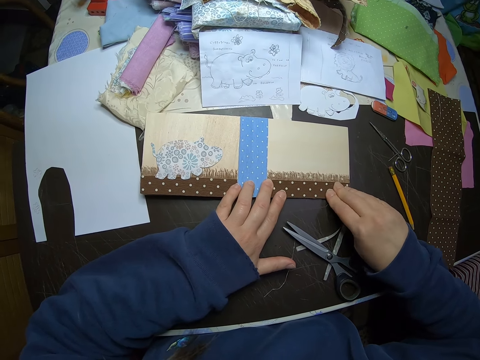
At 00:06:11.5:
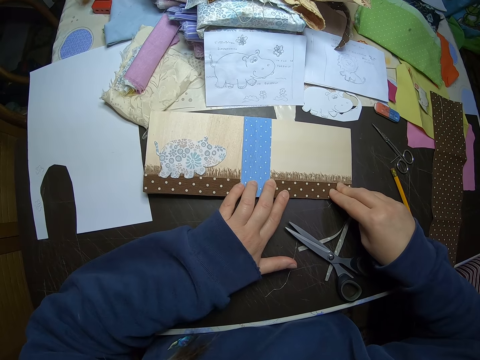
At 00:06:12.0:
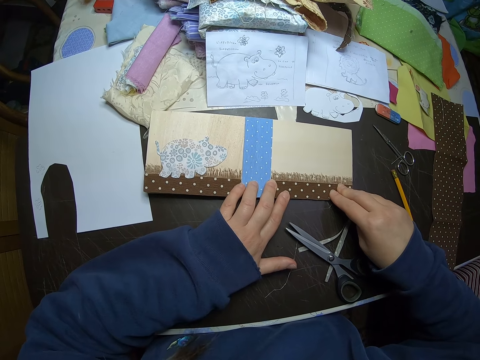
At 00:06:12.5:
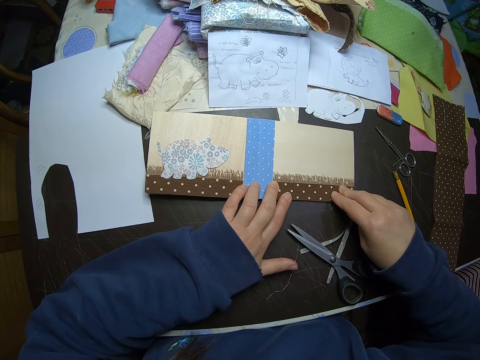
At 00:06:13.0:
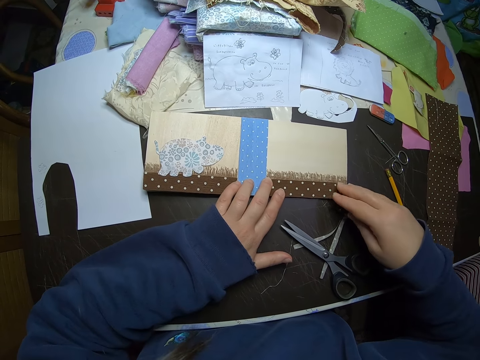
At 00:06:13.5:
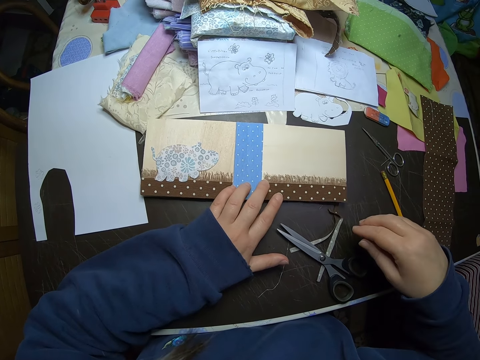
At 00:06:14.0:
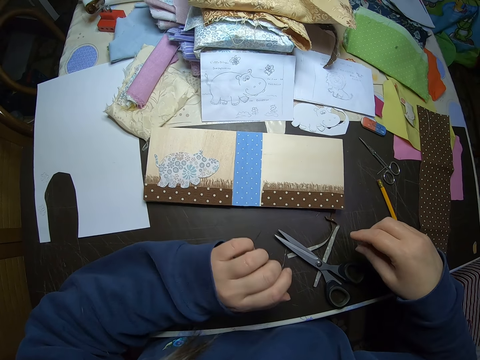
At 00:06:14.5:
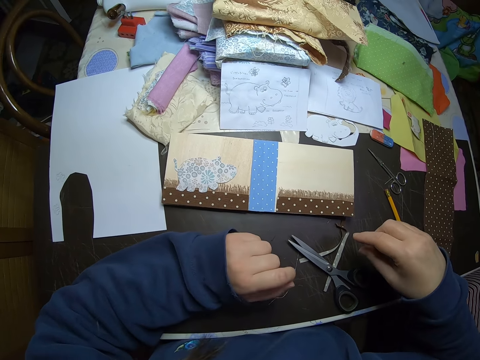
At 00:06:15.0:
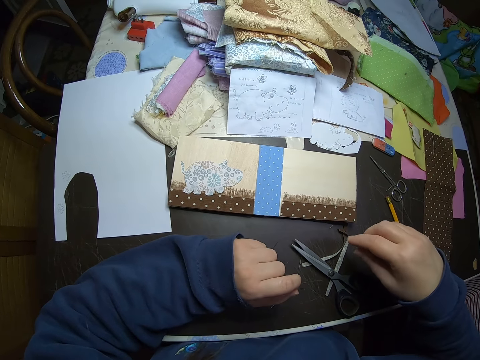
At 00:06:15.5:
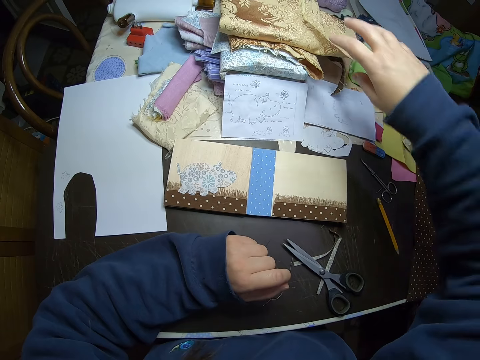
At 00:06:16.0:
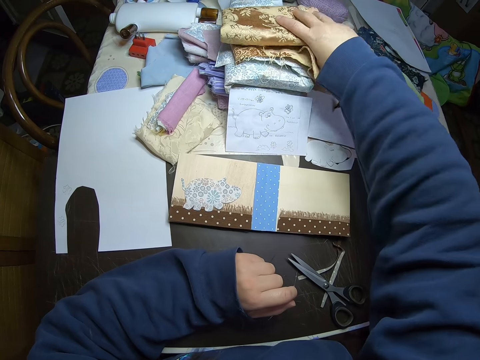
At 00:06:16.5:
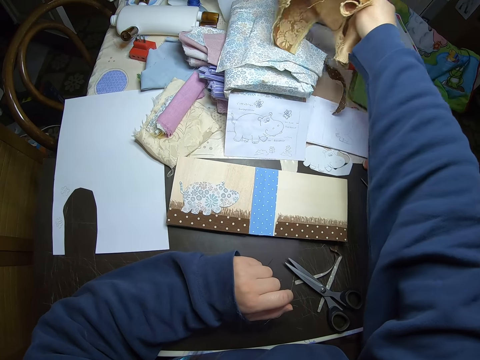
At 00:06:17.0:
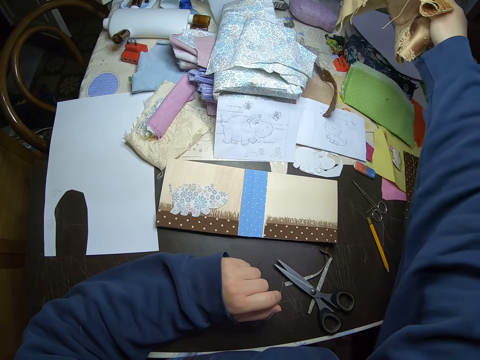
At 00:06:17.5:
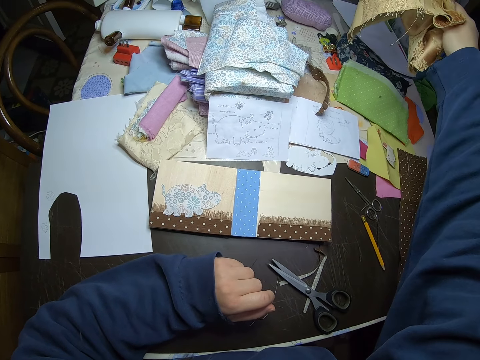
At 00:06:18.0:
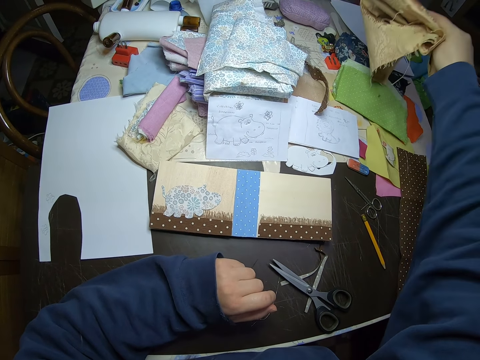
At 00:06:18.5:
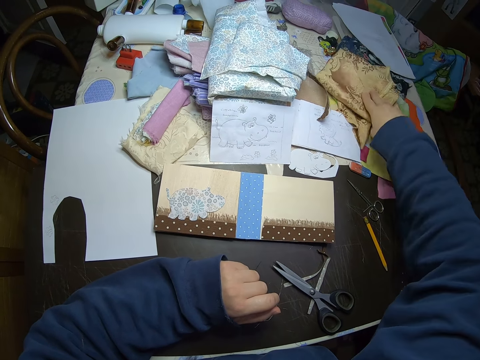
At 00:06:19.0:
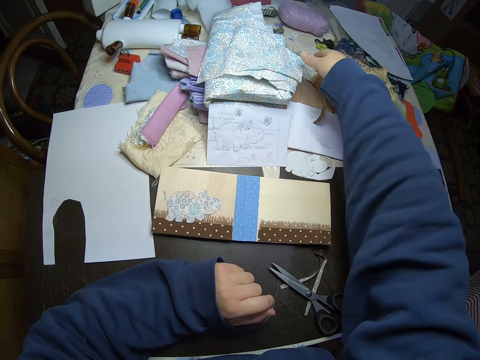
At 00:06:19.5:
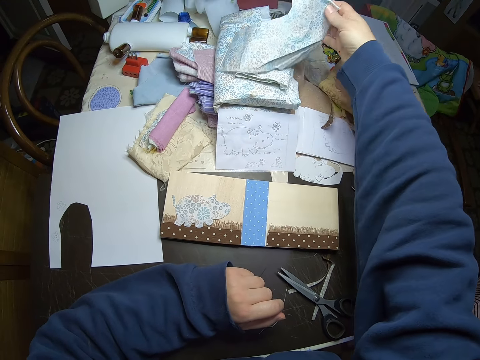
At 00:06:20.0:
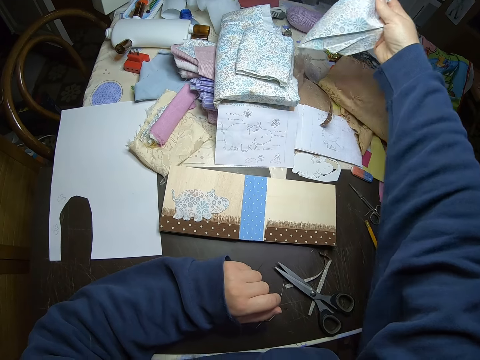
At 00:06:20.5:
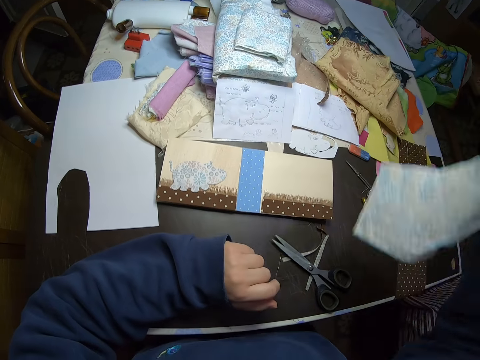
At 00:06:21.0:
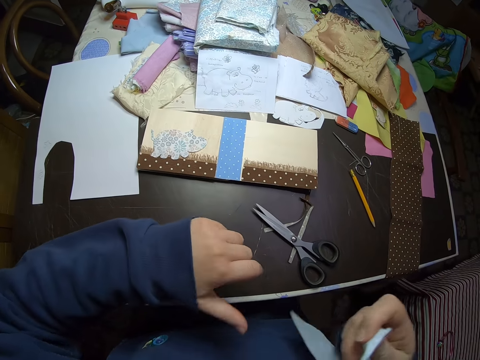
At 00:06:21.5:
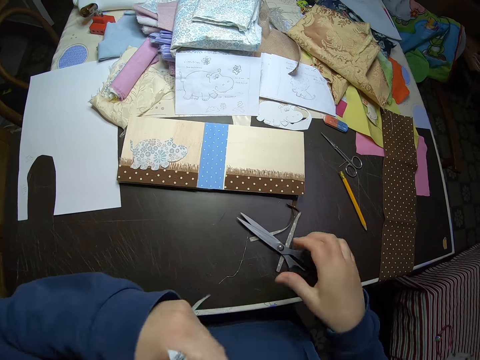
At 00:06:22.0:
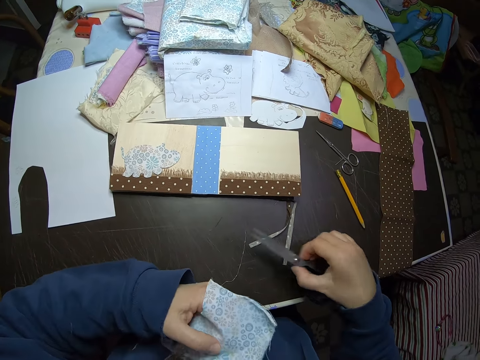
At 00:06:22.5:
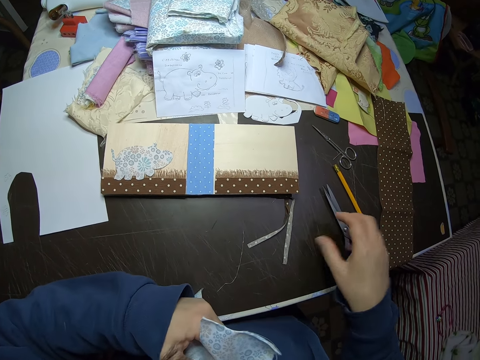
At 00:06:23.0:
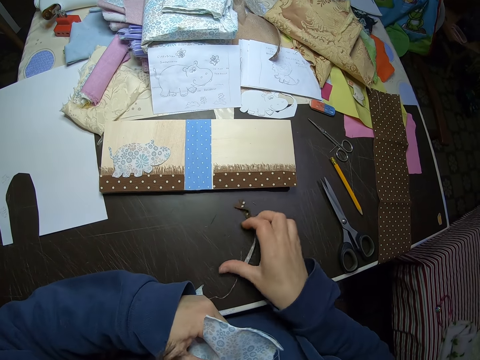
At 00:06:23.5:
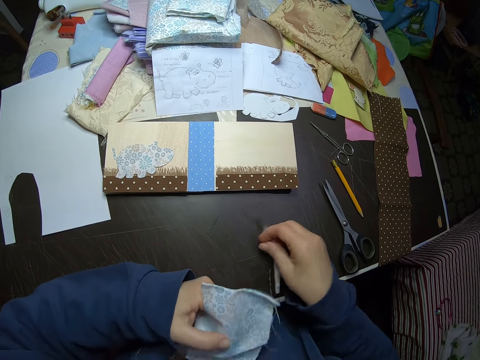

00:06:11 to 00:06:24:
The camera wearer holds the piece of cloth with both hands. She withdraws her hands from the card. She picks pieces of cloth. She changes the position of a brown cloth on the table with her right hand. She puts the piece of cloth on the table. She picks up a flowery piece of cloth from the table with her right hand. She places the piece of cloth on her left hand. She picks a pair of scissors. She changes the position of the scissors on the table. She puts the pair of scissors on the table. She picks up the cut pieces on the table with her right hand.

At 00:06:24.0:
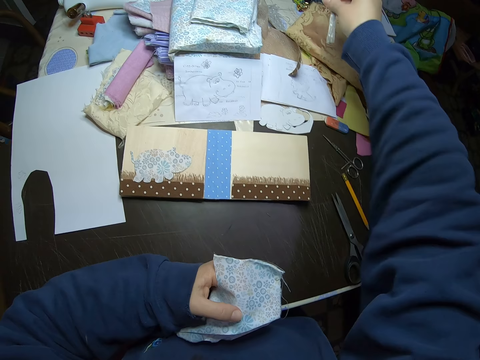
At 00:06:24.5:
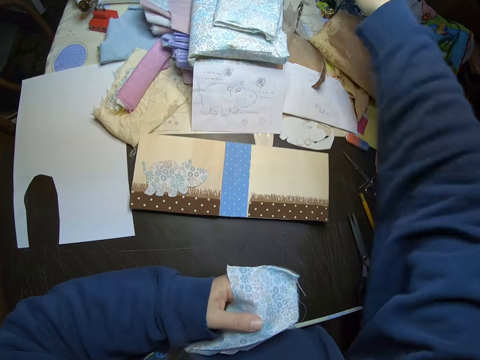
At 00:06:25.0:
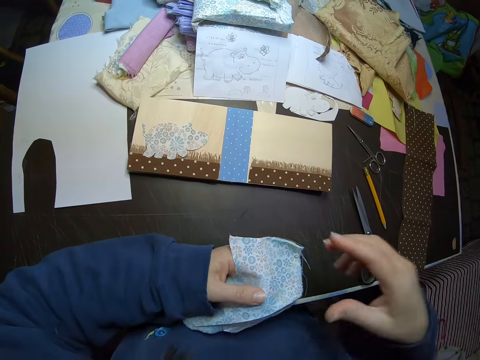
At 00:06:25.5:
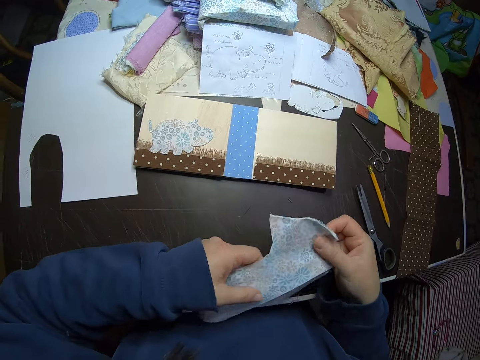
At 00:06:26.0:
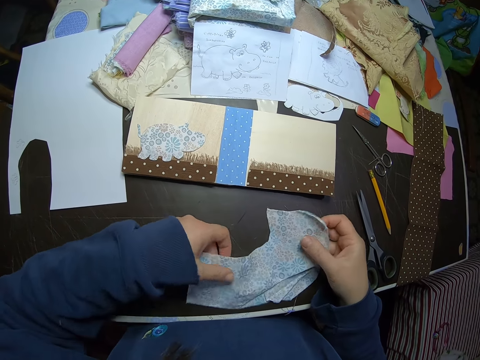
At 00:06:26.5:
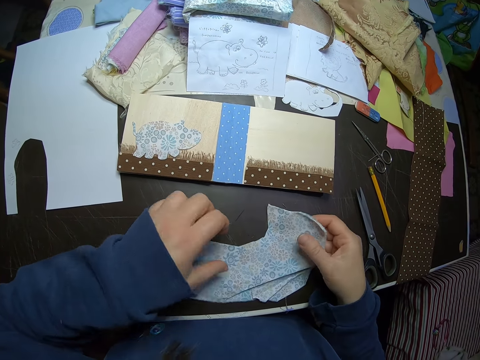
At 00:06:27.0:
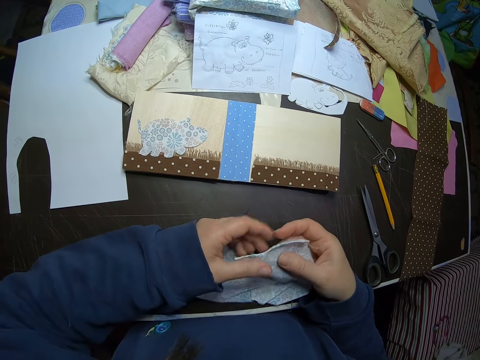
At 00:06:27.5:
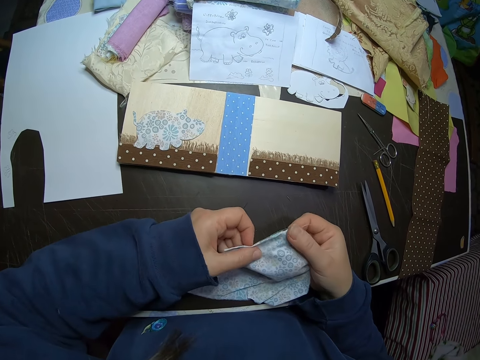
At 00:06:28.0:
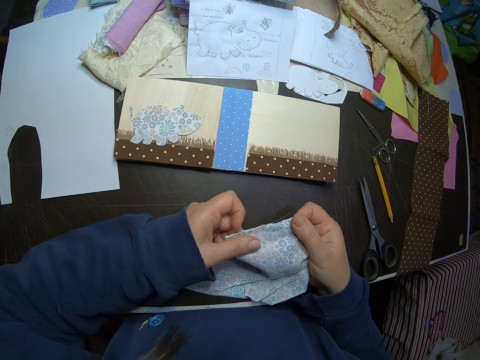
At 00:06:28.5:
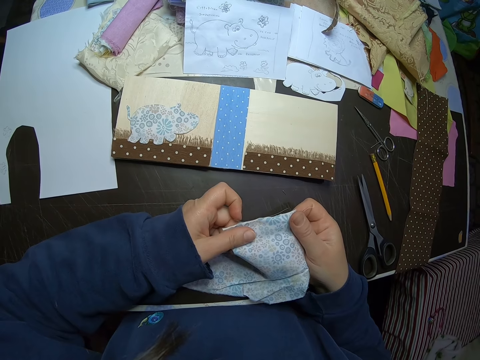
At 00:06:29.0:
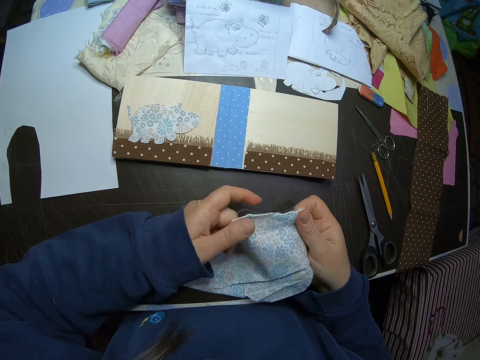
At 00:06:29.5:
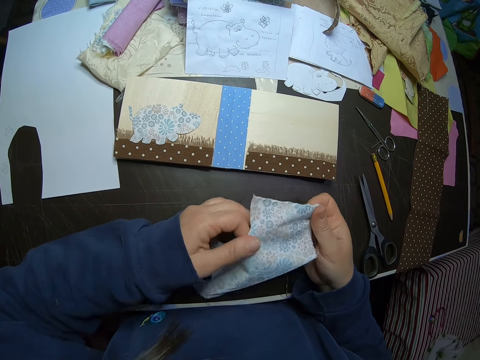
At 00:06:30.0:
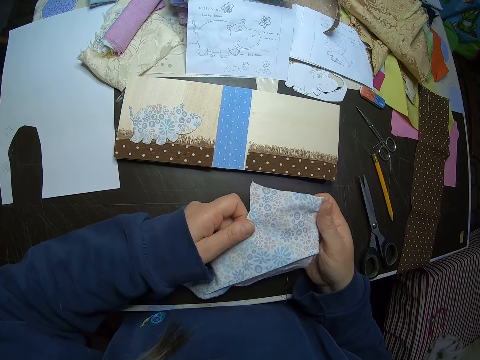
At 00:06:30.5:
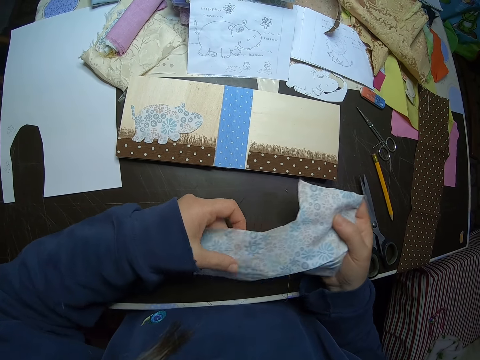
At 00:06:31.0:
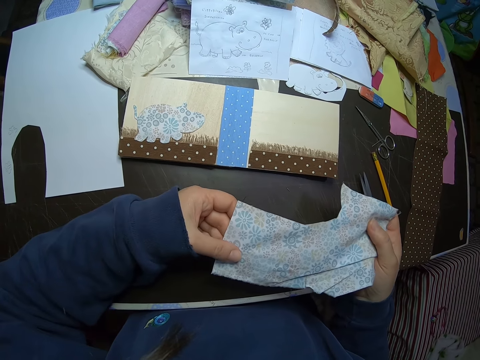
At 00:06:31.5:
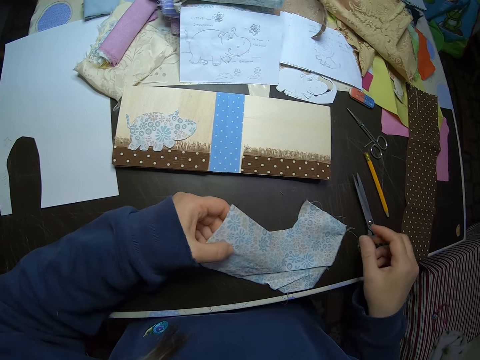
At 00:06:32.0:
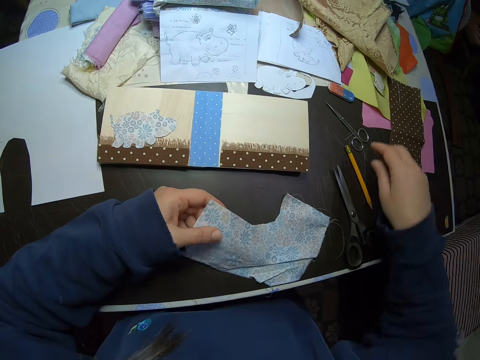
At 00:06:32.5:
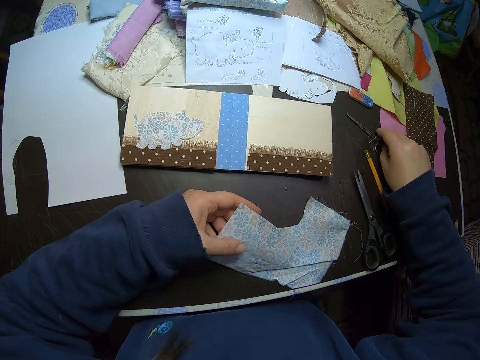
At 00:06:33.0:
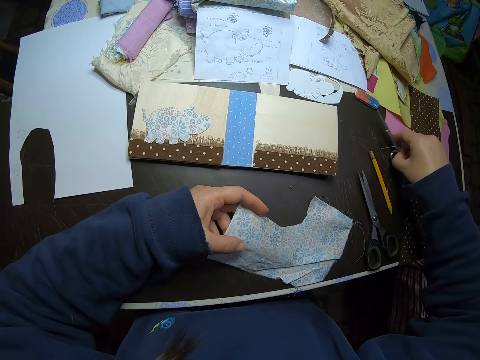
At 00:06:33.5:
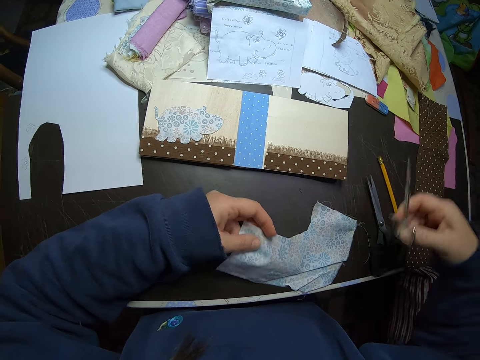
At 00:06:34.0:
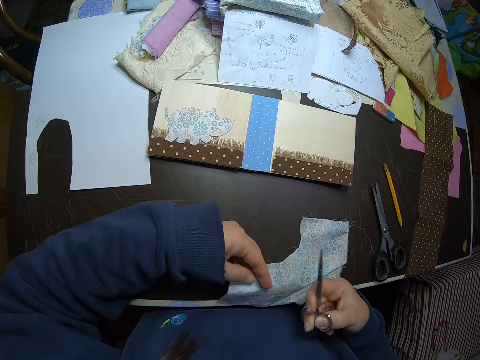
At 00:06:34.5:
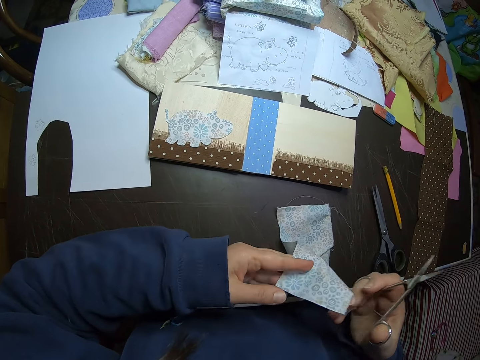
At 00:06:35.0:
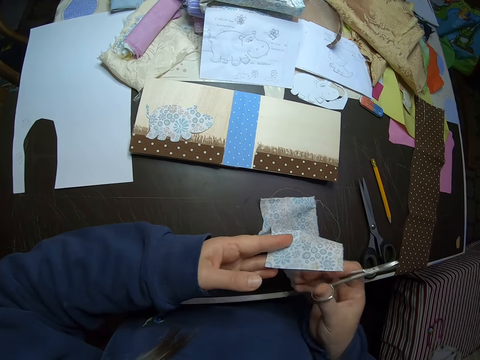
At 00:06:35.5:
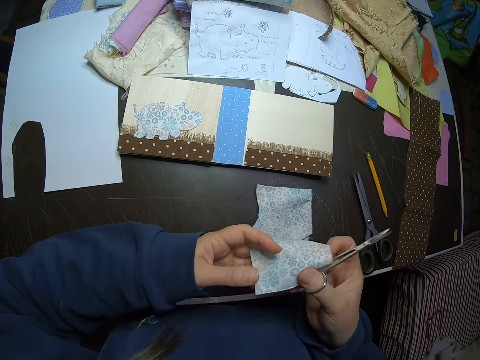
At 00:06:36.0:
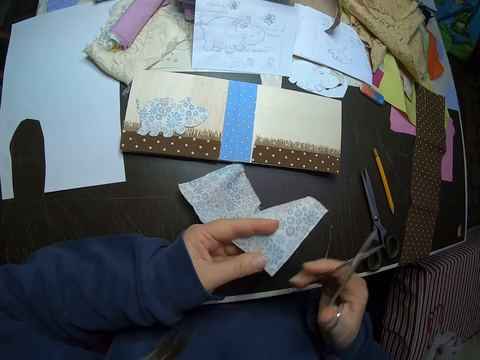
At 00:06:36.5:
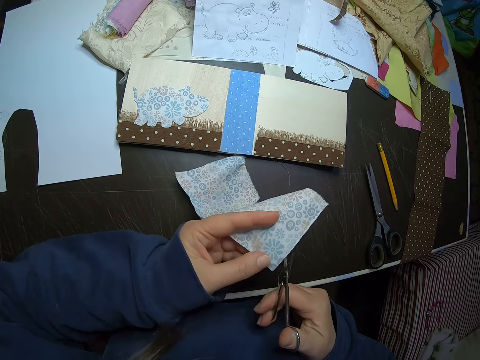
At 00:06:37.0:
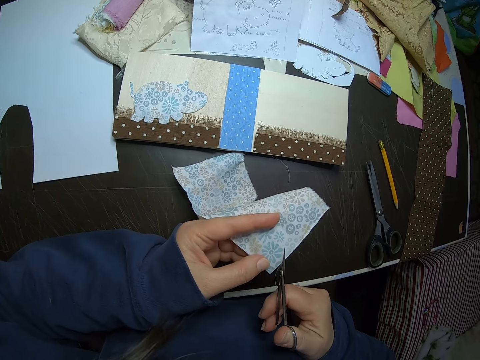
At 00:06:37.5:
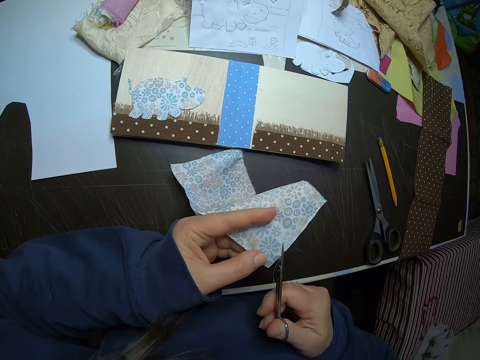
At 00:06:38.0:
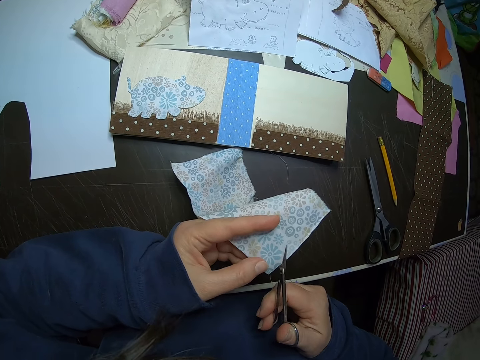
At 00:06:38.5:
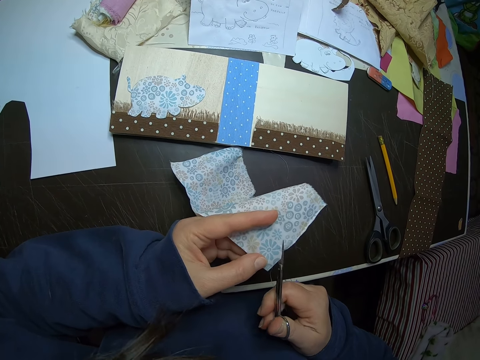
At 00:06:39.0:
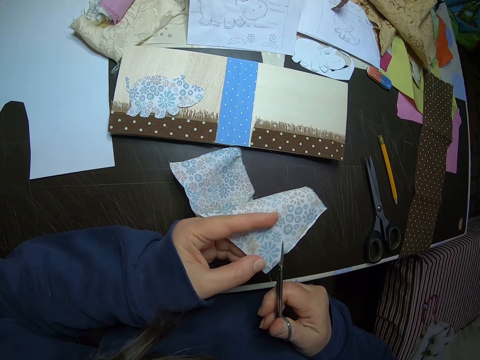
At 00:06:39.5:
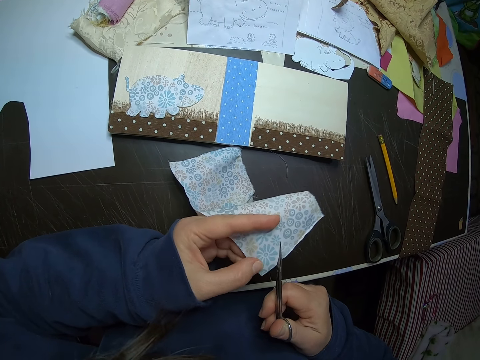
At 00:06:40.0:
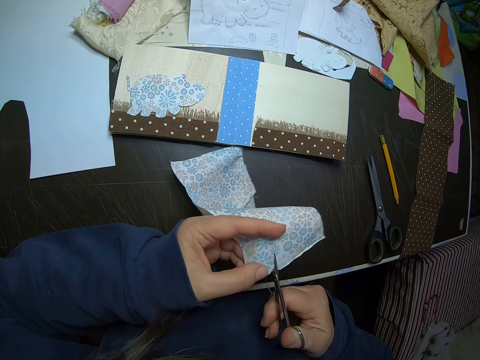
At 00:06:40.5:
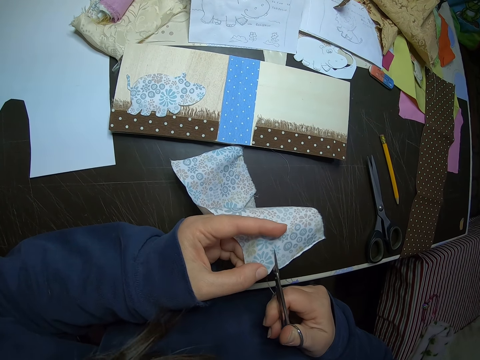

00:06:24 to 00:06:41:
The camera wearer throws the cut pieces forward on the table. She puts the piece of cloth on the table. She holds the piece of cloth with both hands. She places the flowery piece of cloth on the table. She holds the piece of cloth with both hands. She feels the piece of cloth with both hands. She puts the piece of cloth on the table. She picks up an iris scissors from the table with her right hand. She picks up the piece of cloth. She cuts the piece of cloth with the iris scissors.
